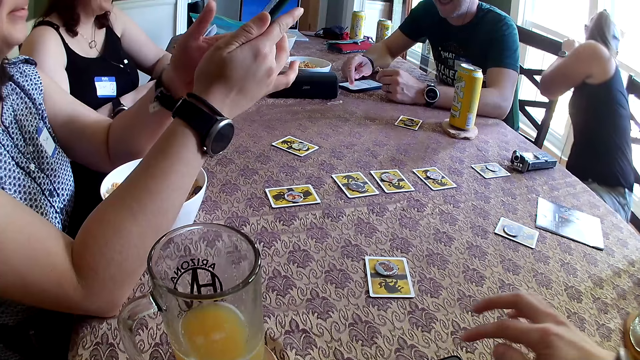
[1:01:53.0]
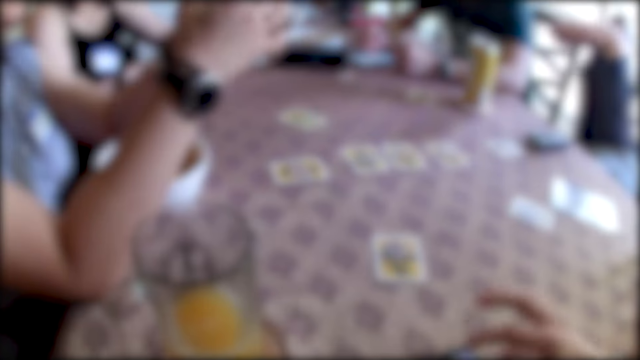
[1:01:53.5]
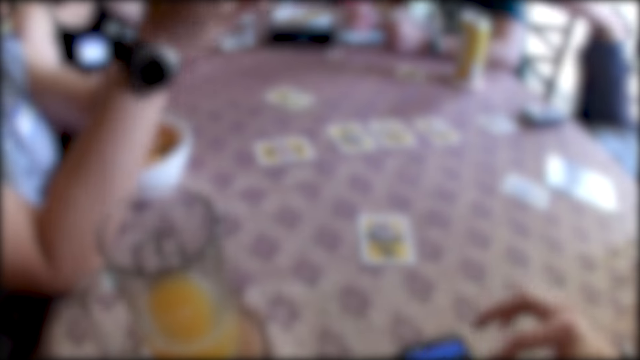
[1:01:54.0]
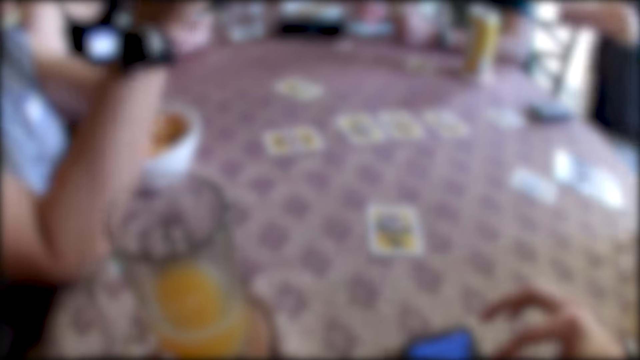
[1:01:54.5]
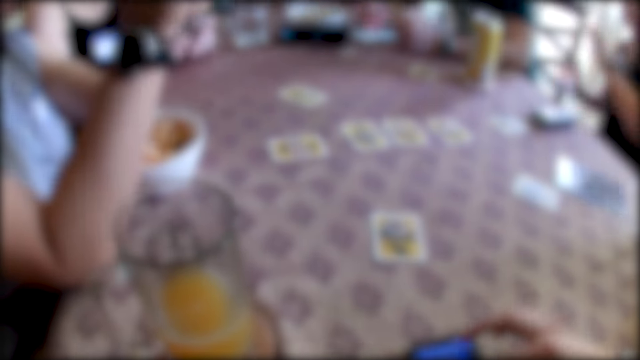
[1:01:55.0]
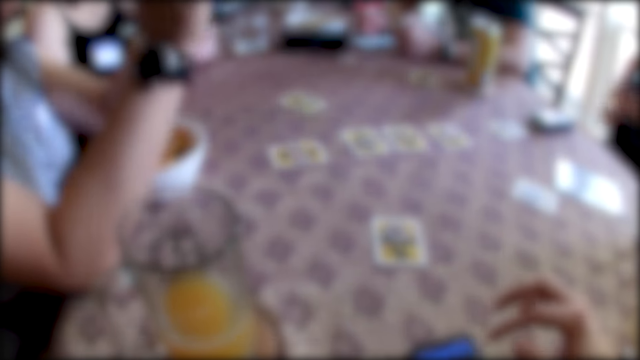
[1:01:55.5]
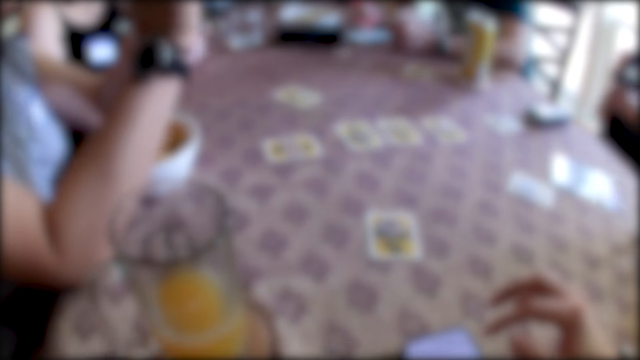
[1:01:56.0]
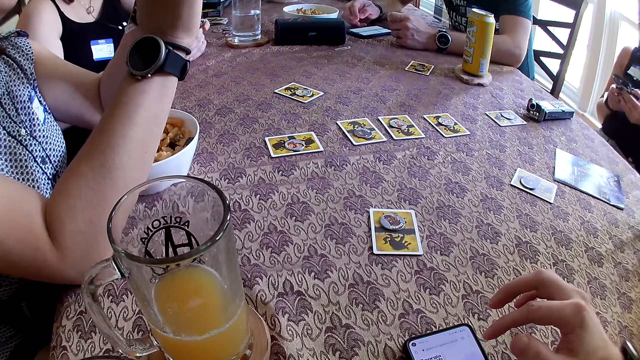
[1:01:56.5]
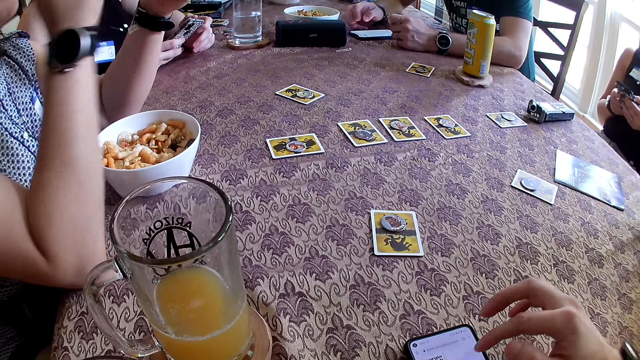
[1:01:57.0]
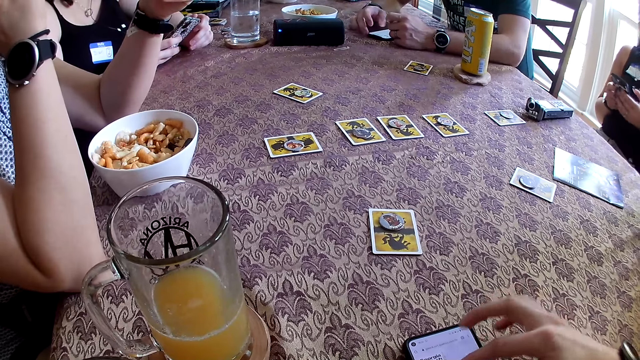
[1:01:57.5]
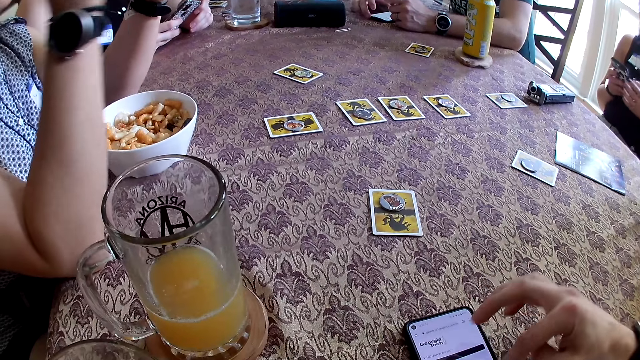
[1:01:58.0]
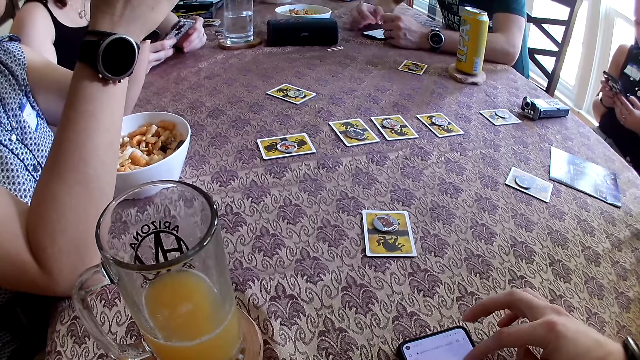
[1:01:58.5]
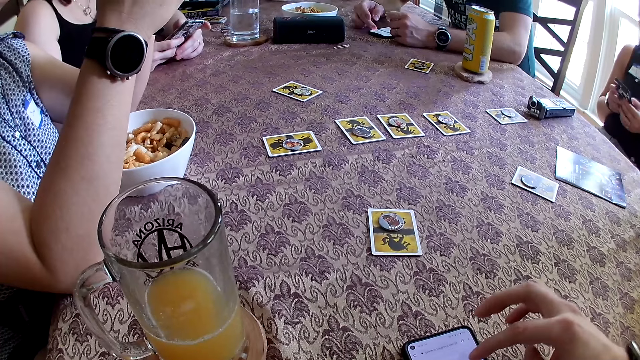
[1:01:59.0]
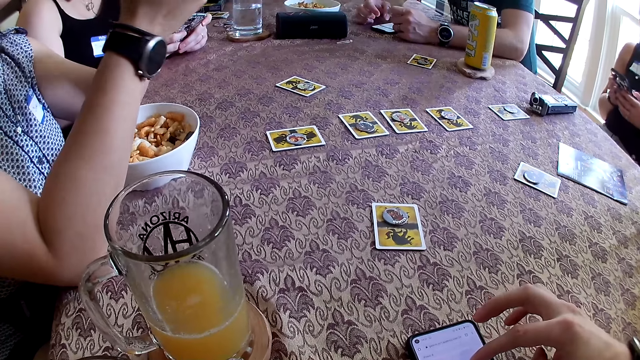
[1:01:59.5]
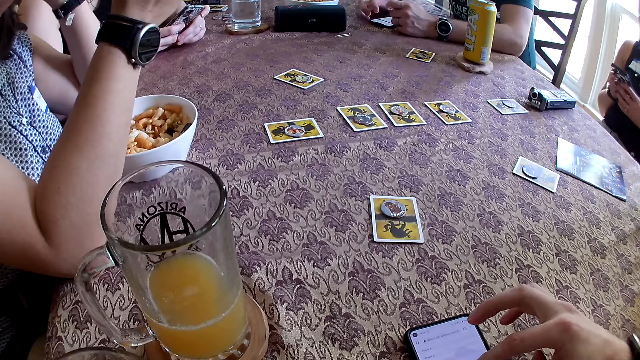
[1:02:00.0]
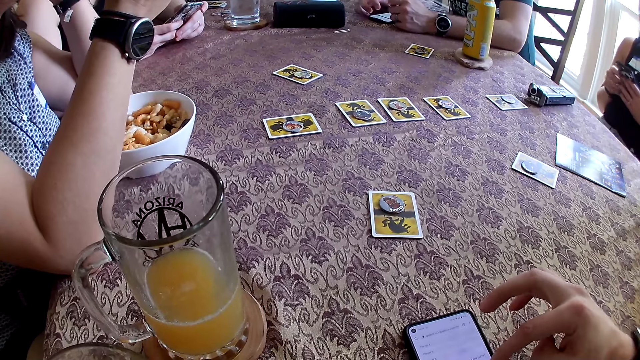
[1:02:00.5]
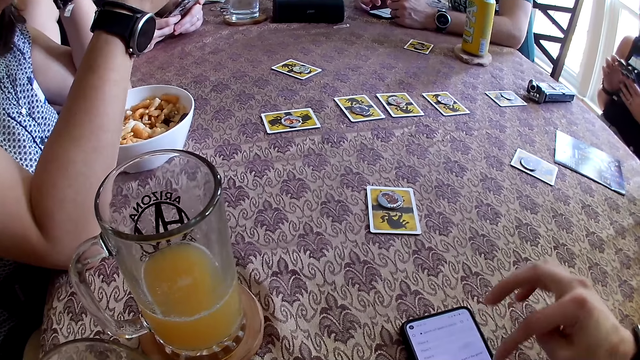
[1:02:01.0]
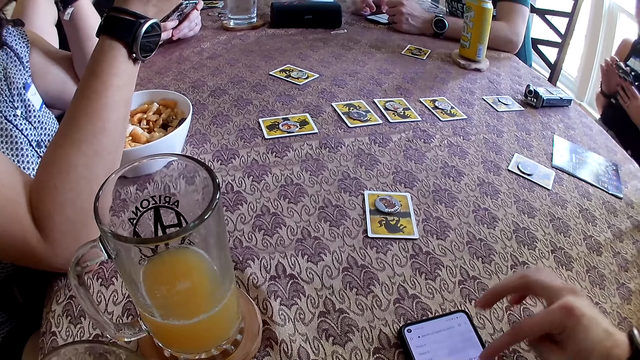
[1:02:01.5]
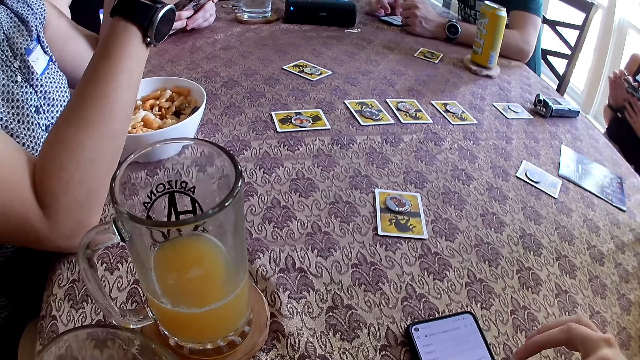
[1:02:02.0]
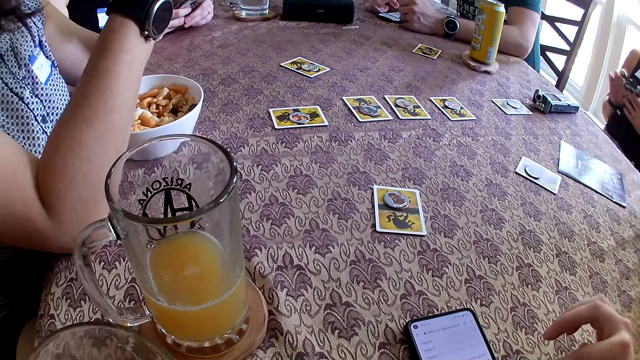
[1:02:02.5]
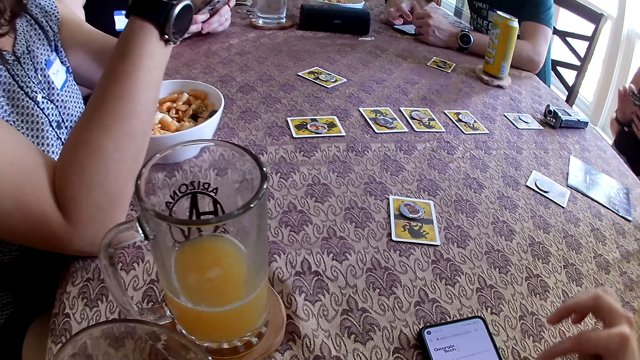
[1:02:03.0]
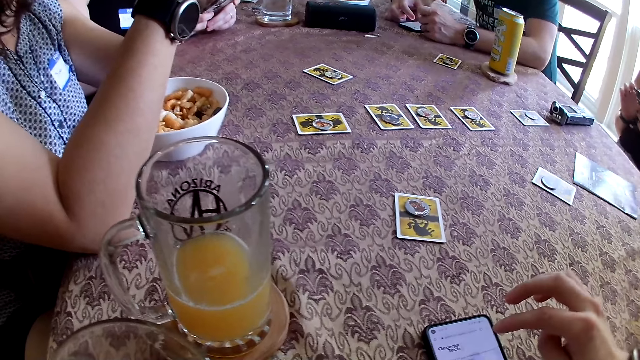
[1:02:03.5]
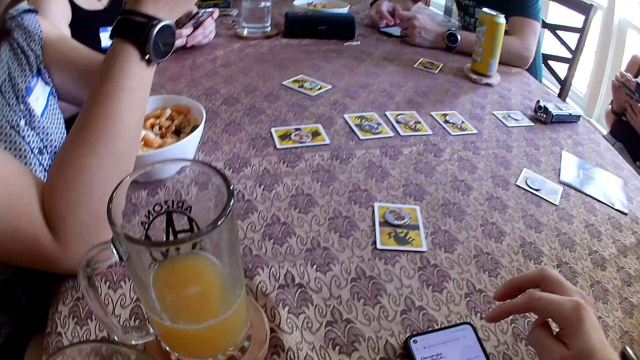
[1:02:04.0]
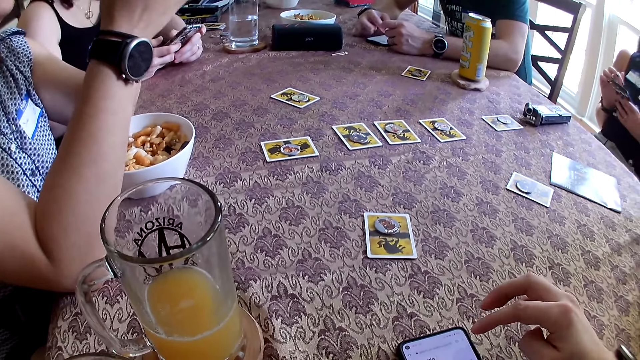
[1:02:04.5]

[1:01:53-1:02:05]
The woman holds her phone with both hands. The camera wearer uses a phone. Another woman picks her phone from the floor with her right hand and operates the phone with both hands. The camera wearer converses with the group of people at the table. He operates his phone on the table with his right hand.

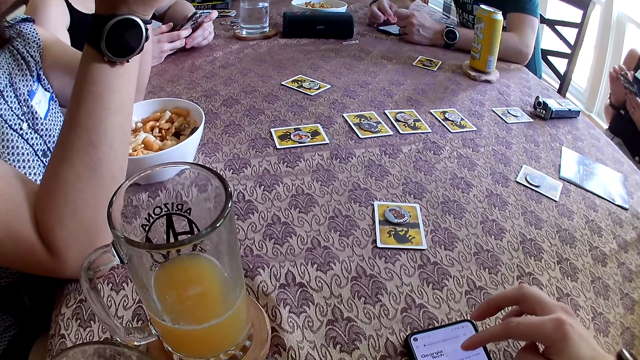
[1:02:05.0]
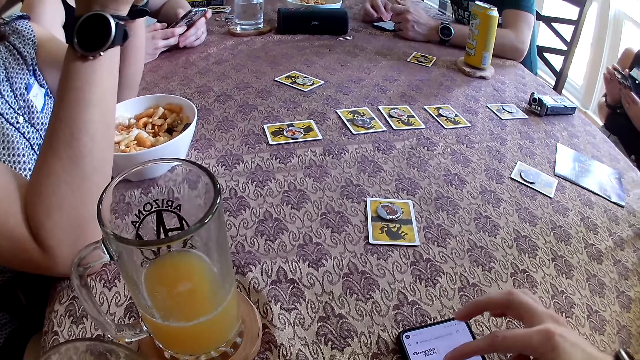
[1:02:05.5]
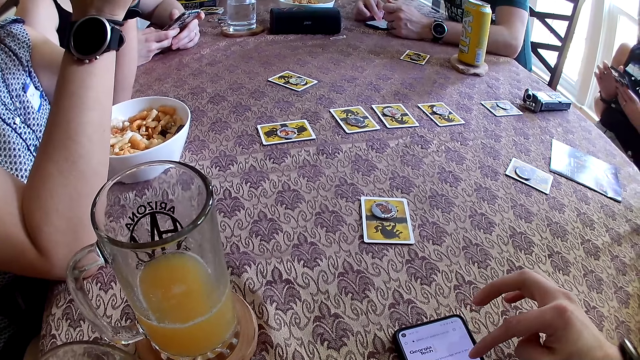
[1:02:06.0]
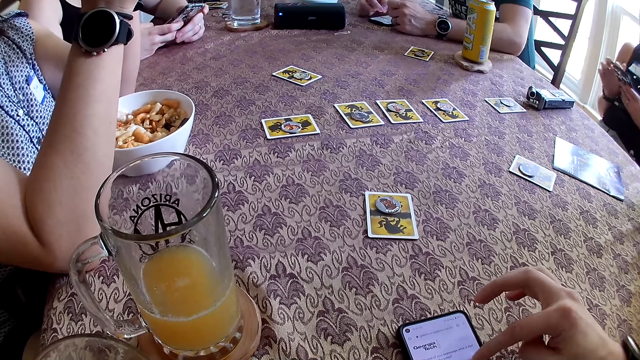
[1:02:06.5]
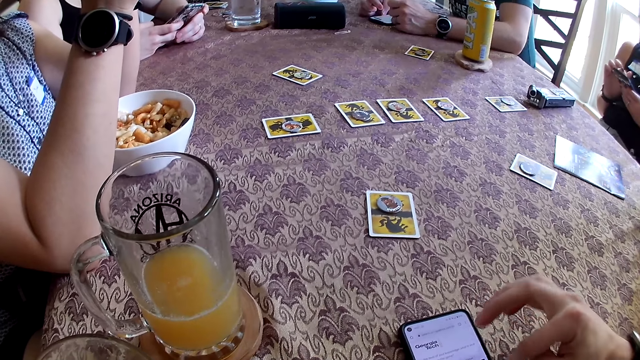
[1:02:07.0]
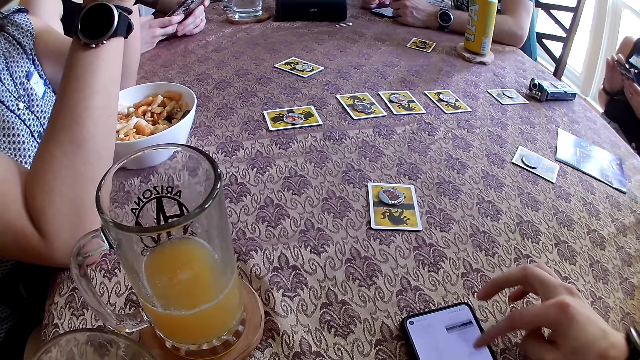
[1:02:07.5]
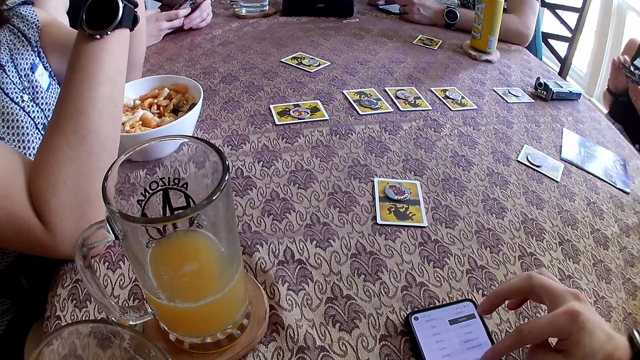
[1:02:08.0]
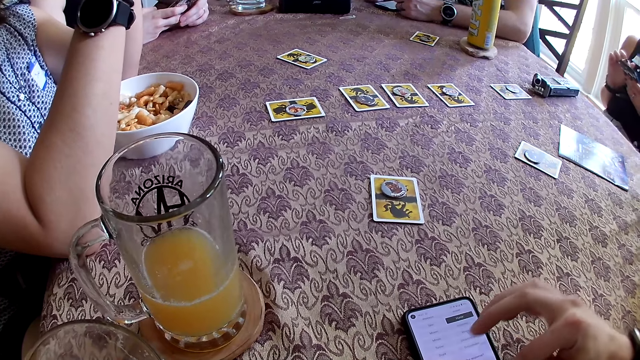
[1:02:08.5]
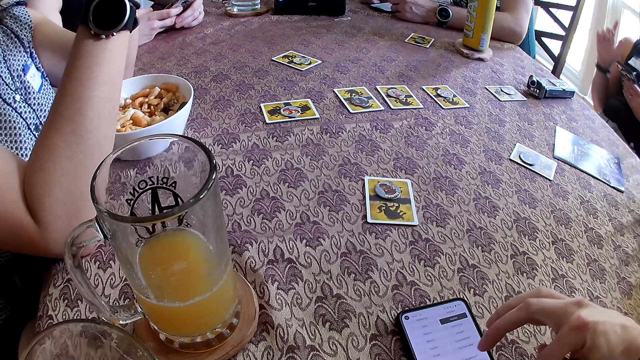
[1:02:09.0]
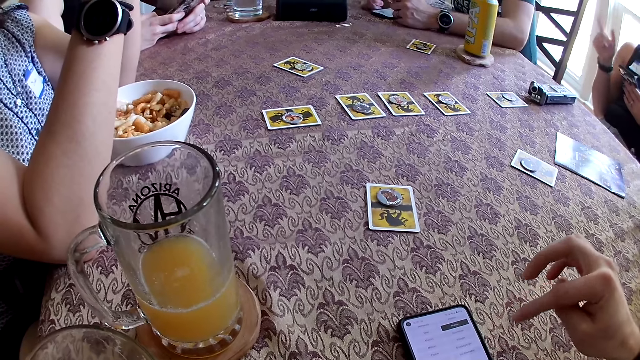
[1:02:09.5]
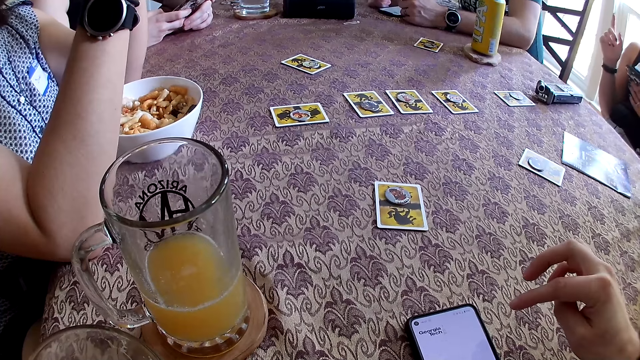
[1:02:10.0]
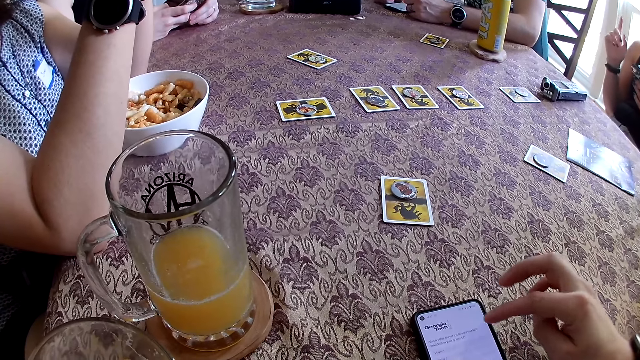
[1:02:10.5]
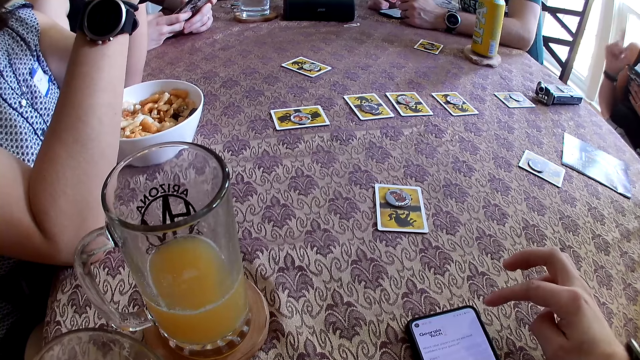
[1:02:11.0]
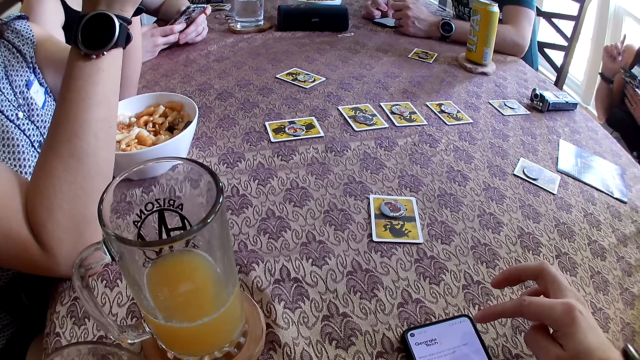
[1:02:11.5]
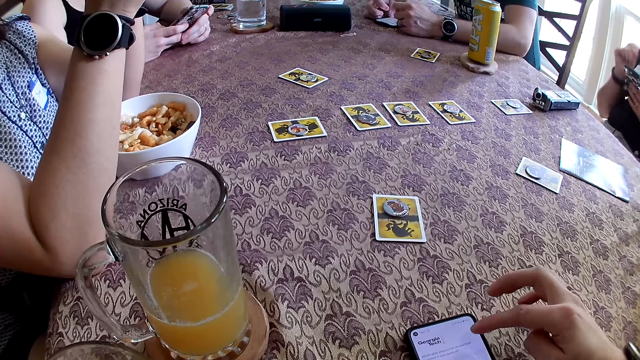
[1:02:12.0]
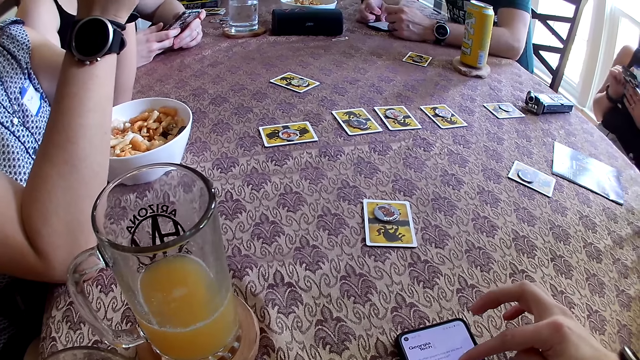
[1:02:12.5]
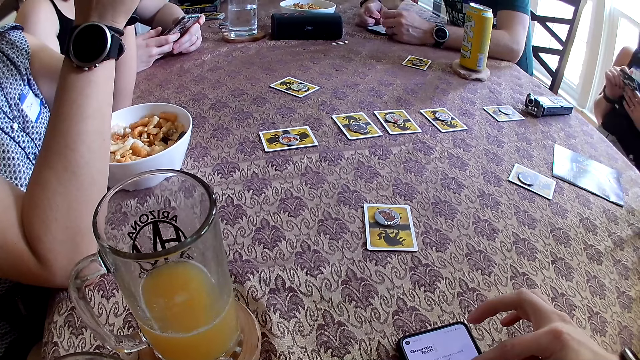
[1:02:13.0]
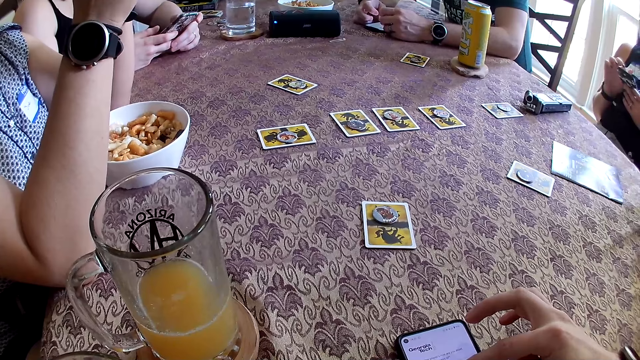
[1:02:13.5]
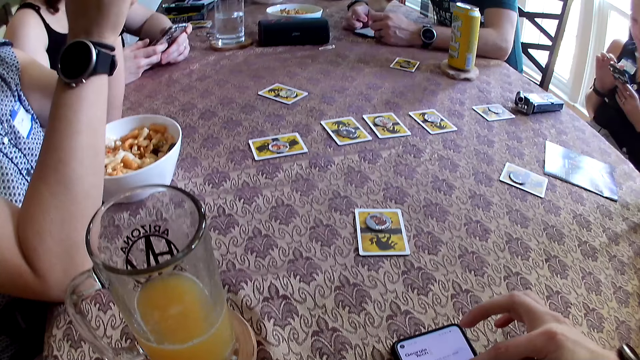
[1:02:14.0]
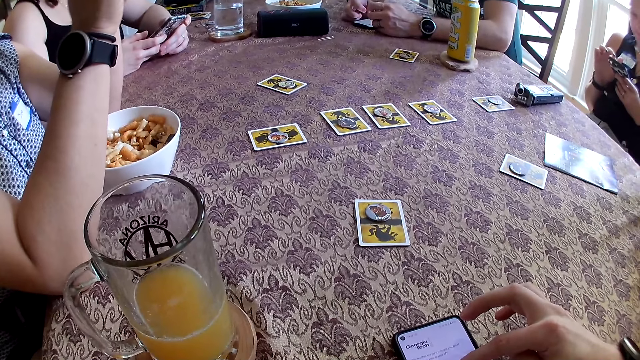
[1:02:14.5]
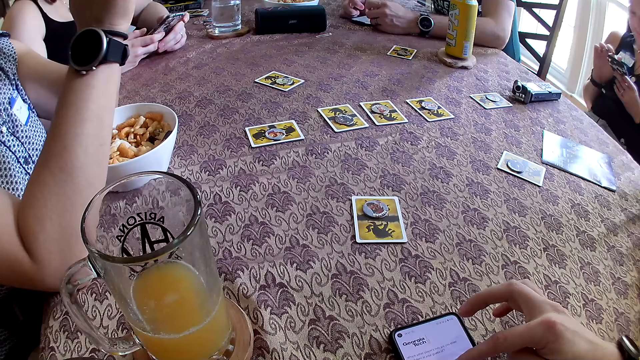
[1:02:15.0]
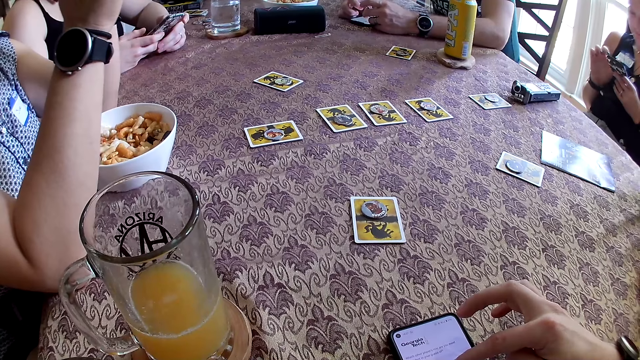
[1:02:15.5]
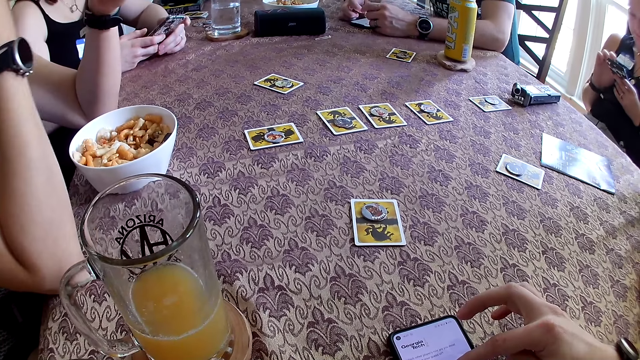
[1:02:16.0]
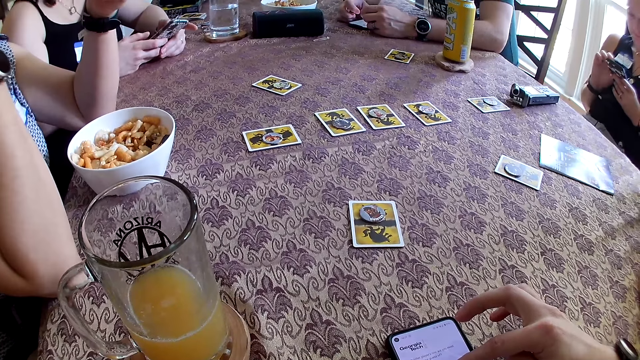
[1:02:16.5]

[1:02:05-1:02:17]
The camera wearer looks at the phone.
